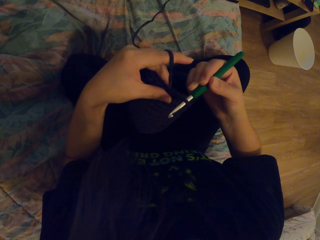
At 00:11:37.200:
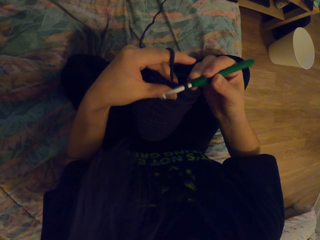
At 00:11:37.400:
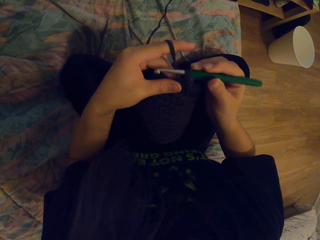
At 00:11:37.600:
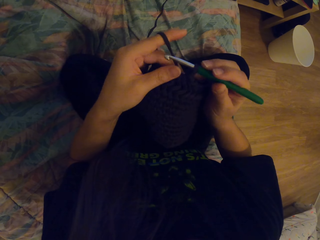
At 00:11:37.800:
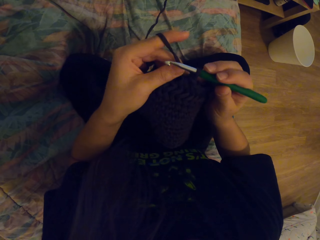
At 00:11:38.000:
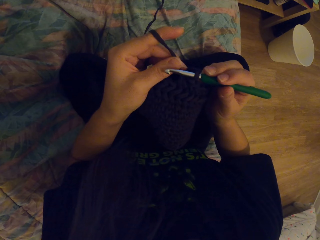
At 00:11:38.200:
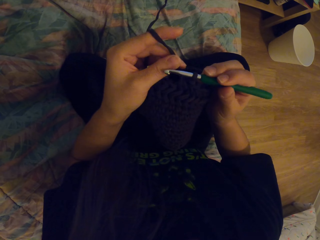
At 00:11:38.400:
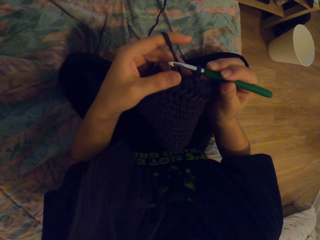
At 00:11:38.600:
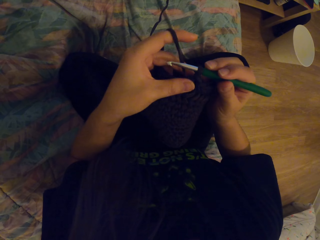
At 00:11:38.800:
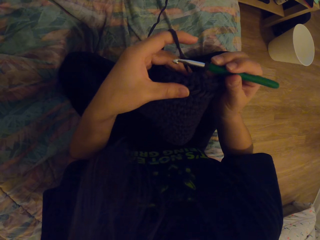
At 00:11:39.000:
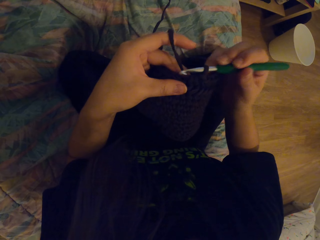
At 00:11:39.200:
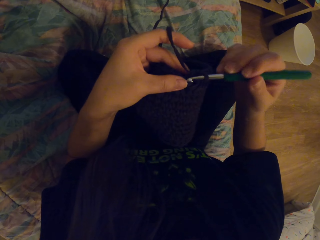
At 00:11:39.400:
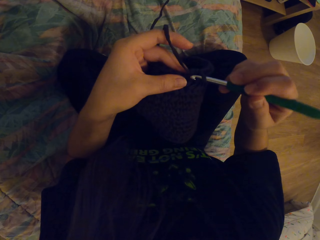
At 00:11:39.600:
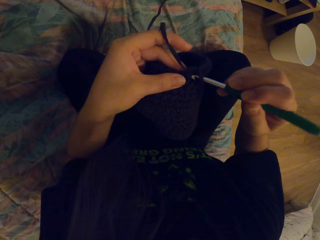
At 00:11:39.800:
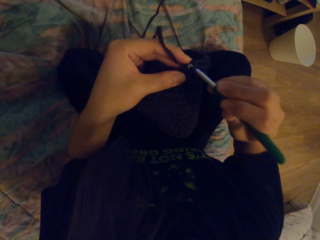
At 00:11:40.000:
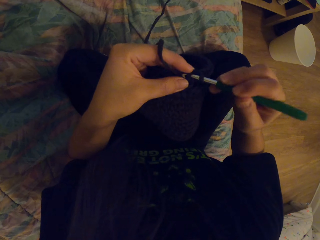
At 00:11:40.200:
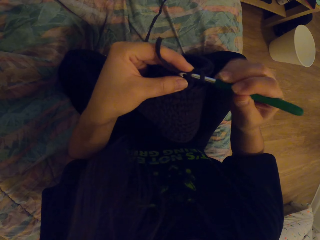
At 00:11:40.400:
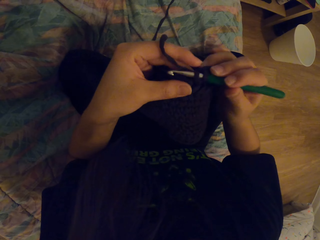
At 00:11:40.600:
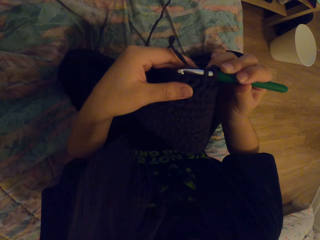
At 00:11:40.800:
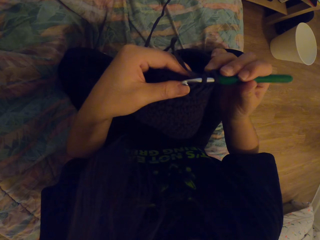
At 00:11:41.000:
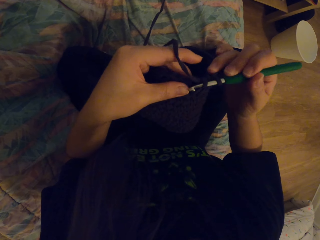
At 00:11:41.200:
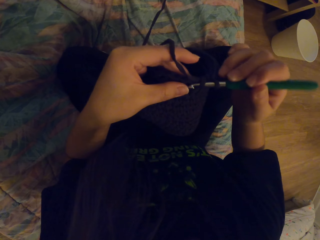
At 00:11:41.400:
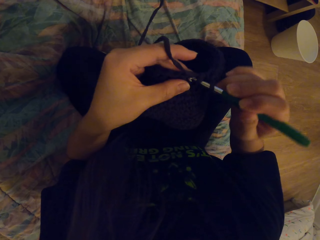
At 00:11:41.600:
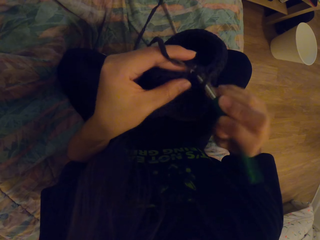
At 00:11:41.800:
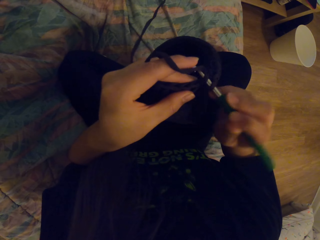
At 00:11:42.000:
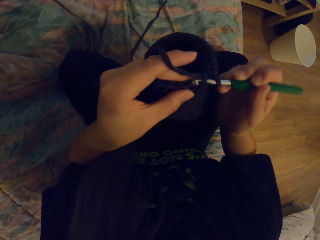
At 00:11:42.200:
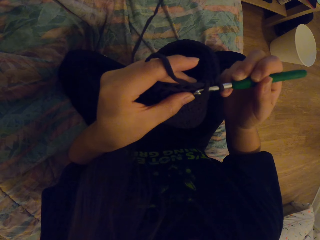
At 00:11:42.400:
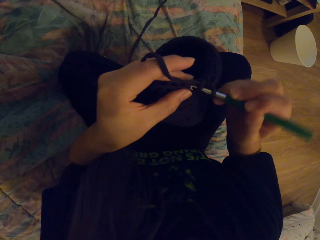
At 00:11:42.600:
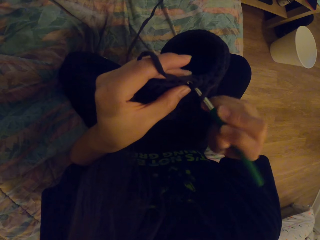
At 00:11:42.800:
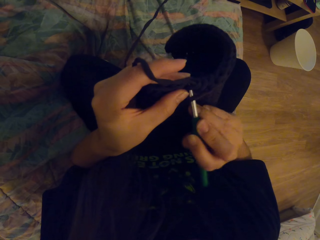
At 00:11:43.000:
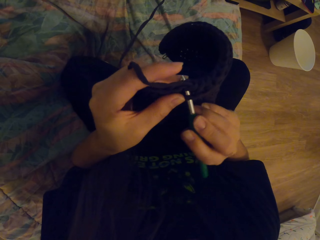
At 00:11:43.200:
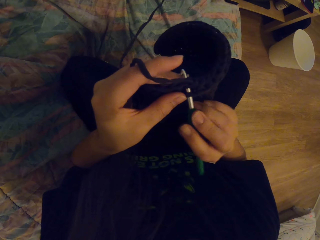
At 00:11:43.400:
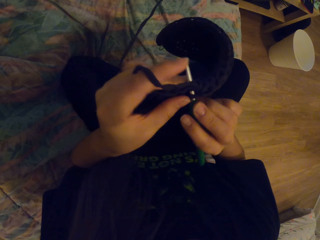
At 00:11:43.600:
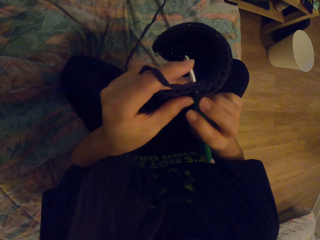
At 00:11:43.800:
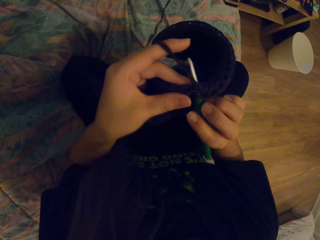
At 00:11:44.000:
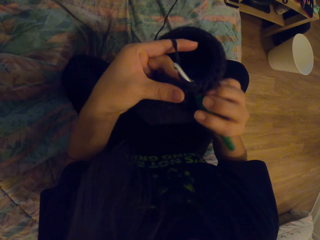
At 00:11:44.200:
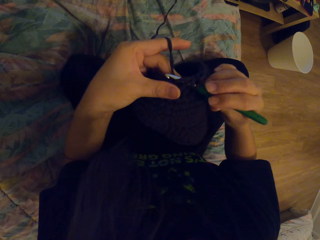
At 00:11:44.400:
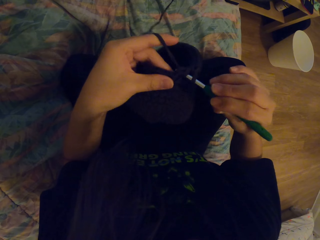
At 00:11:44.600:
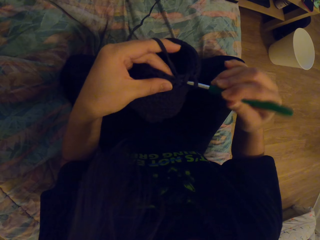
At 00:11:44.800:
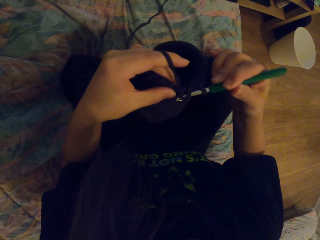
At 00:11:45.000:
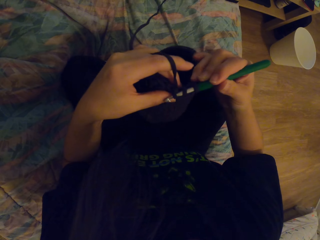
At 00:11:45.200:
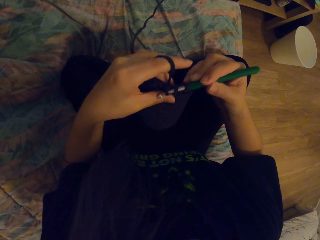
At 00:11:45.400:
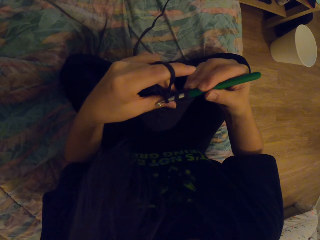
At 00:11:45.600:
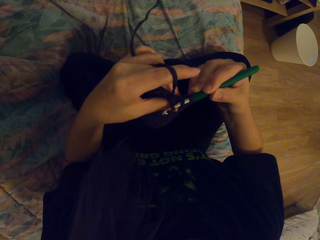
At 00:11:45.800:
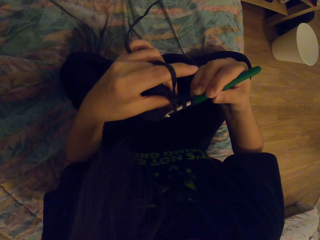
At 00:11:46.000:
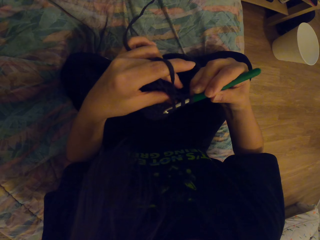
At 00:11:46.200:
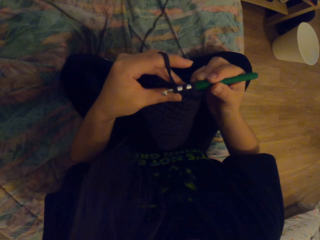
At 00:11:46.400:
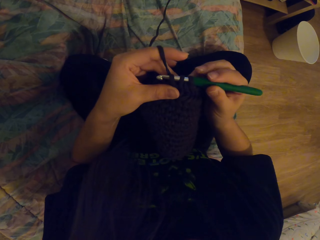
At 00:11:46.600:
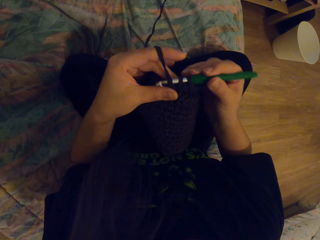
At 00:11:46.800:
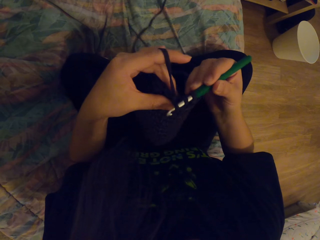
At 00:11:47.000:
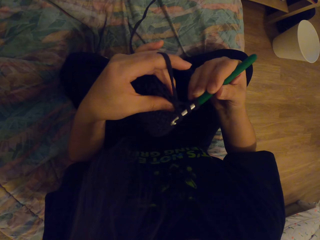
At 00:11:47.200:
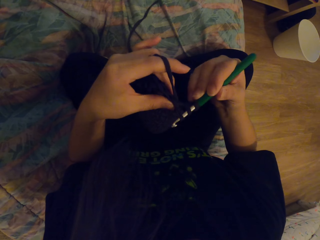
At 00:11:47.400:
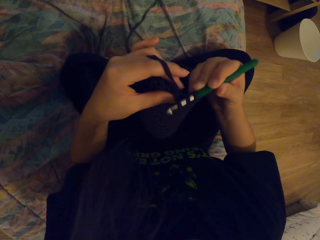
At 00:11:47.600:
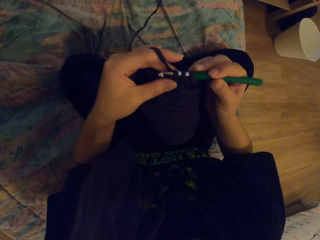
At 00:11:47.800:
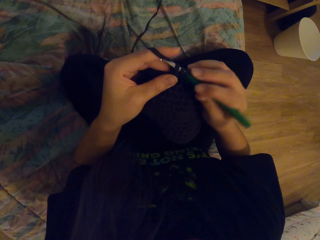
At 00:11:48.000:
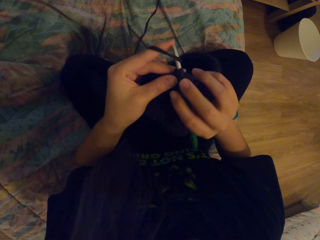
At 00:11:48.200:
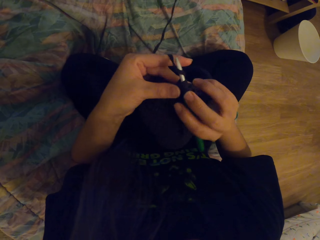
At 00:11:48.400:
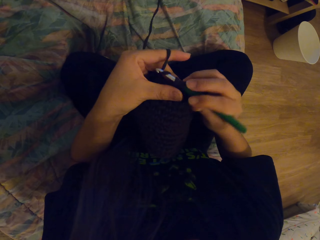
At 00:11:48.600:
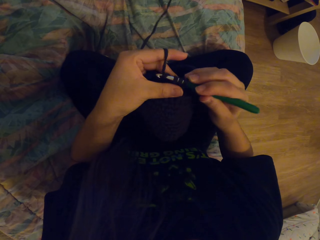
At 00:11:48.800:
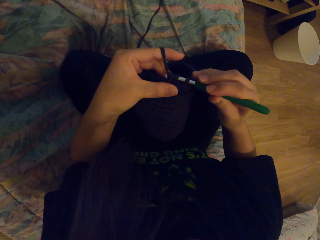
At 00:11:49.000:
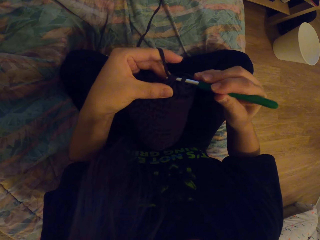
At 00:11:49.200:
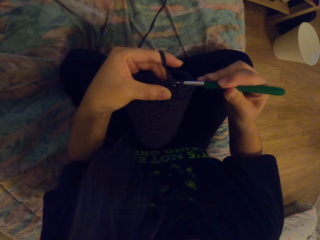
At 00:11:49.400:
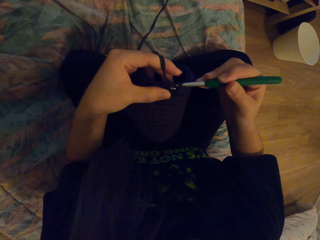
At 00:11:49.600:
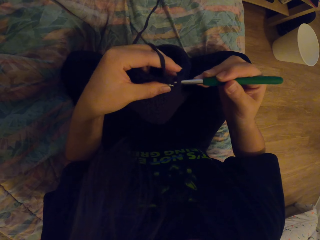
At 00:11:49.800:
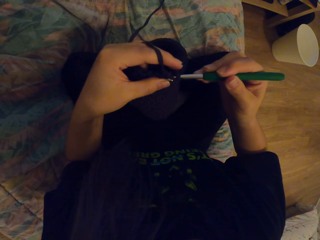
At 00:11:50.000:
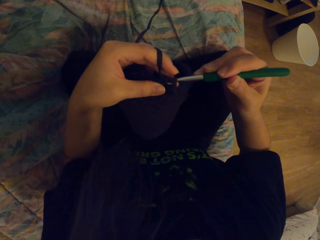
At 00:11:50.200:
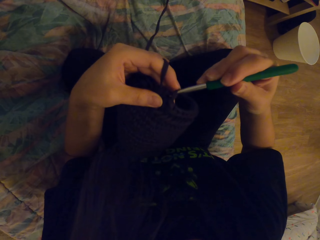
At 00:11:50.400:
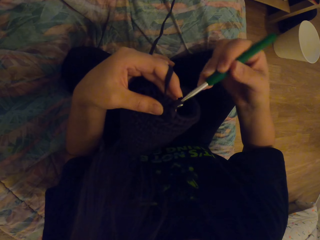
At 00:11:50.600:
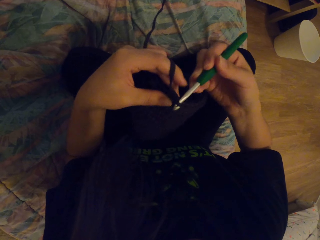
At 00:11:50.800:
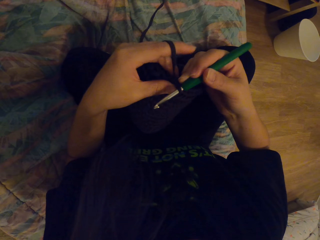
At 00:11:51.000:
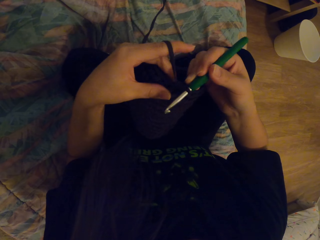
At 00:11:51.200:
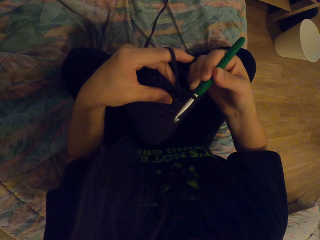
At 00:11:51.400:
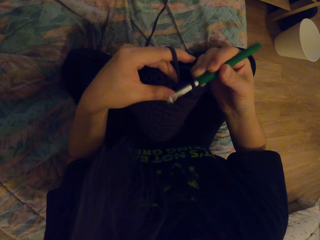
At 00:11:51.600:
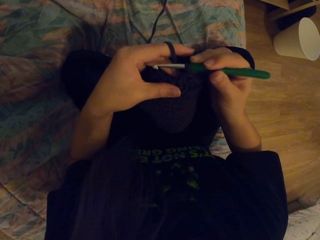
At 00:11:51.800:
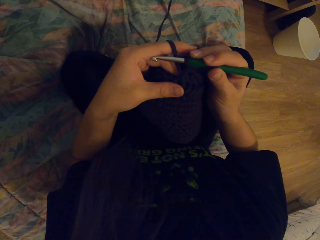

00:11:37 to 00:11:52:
The camera wearer moves the fabric with the hand. They weave the fabric with the crochet. They hold the fabric in the crochet. They weave the fabric with the crochet.

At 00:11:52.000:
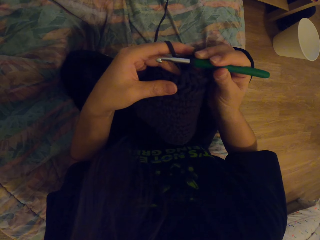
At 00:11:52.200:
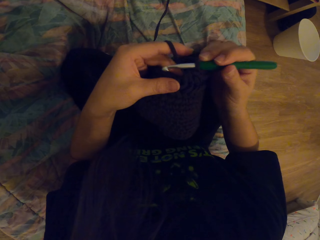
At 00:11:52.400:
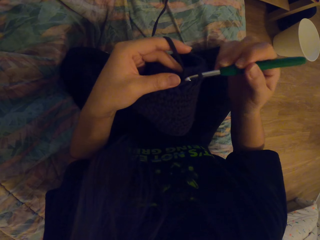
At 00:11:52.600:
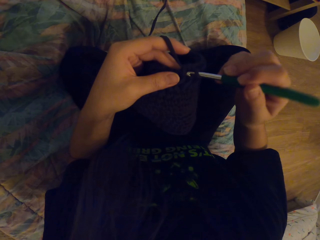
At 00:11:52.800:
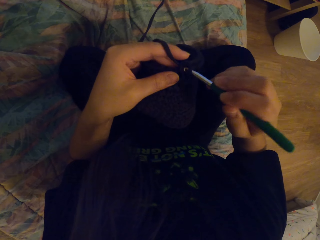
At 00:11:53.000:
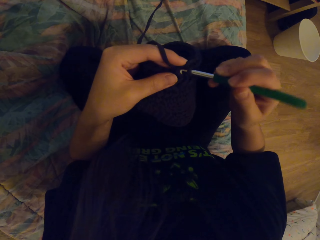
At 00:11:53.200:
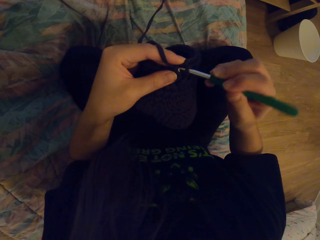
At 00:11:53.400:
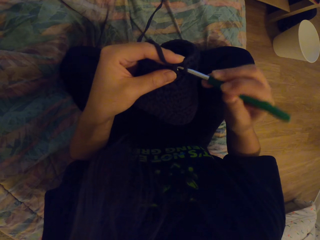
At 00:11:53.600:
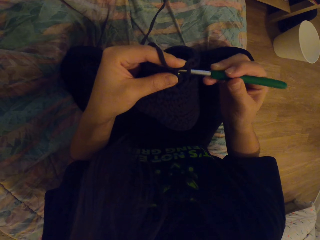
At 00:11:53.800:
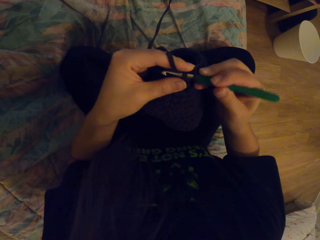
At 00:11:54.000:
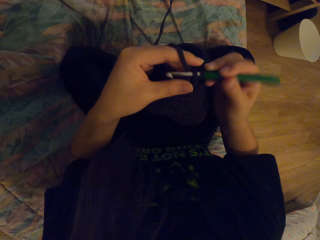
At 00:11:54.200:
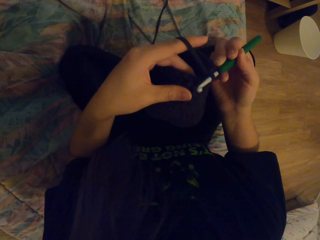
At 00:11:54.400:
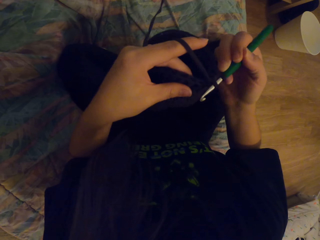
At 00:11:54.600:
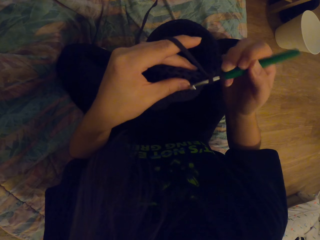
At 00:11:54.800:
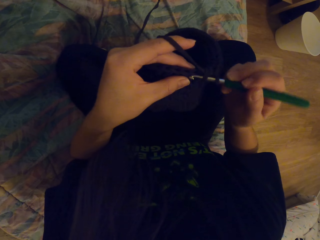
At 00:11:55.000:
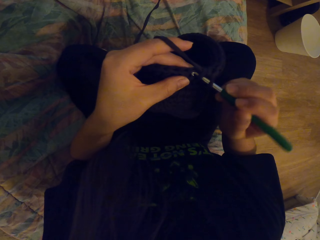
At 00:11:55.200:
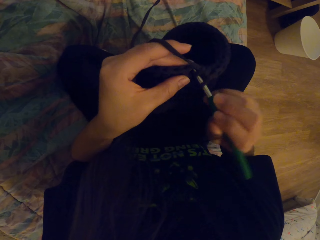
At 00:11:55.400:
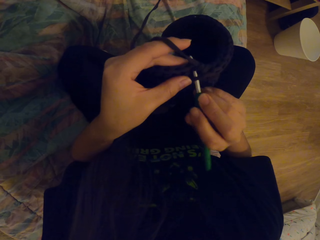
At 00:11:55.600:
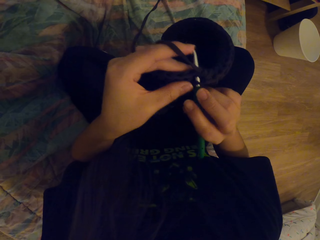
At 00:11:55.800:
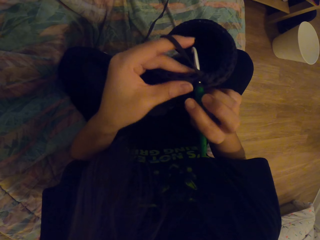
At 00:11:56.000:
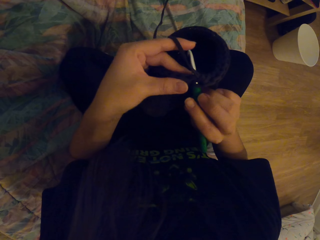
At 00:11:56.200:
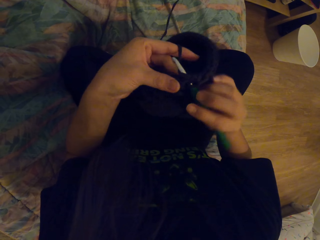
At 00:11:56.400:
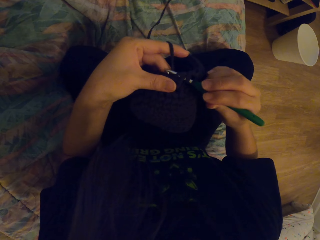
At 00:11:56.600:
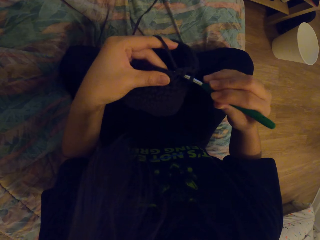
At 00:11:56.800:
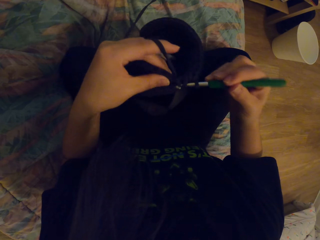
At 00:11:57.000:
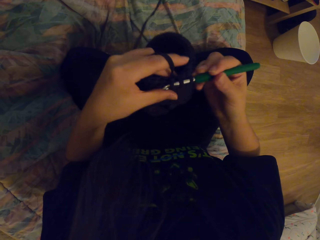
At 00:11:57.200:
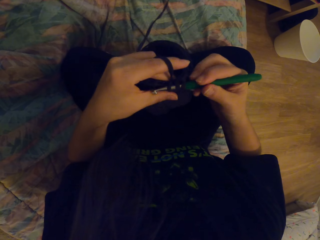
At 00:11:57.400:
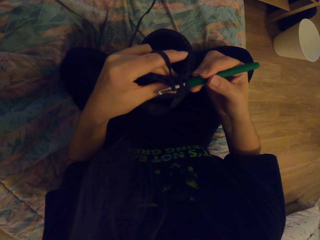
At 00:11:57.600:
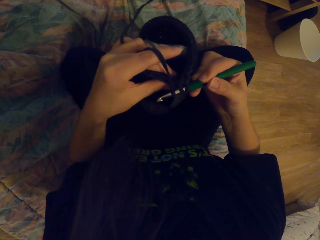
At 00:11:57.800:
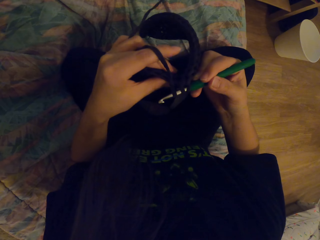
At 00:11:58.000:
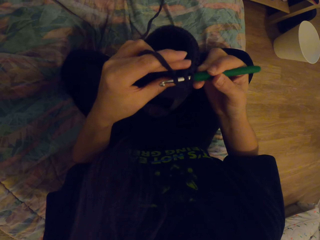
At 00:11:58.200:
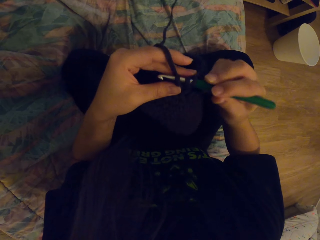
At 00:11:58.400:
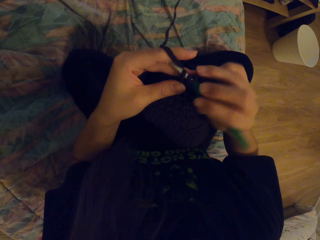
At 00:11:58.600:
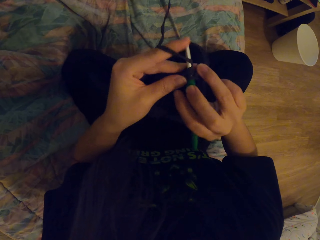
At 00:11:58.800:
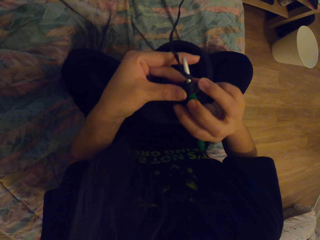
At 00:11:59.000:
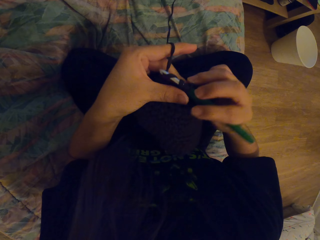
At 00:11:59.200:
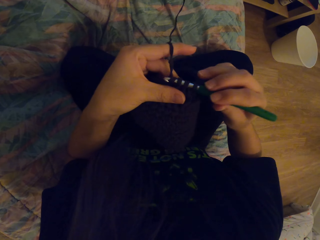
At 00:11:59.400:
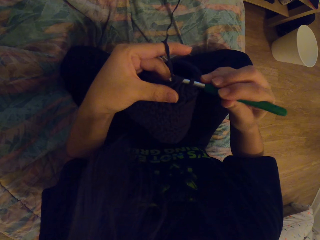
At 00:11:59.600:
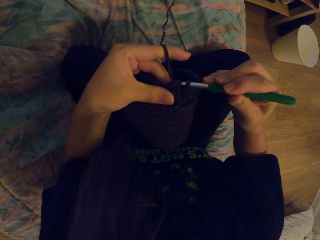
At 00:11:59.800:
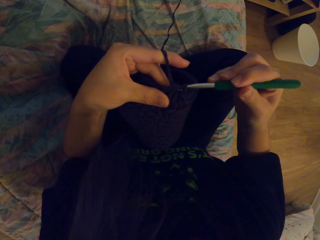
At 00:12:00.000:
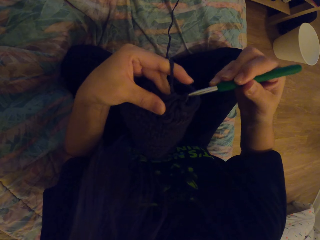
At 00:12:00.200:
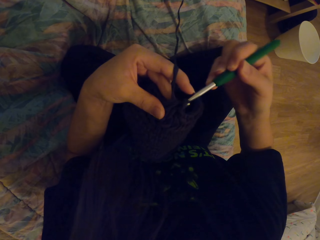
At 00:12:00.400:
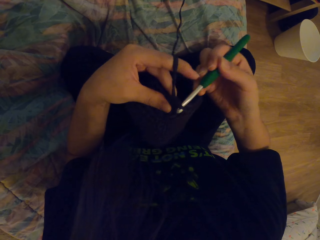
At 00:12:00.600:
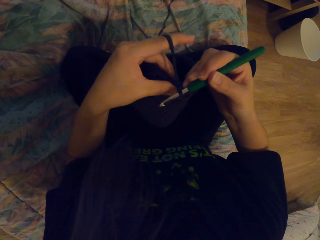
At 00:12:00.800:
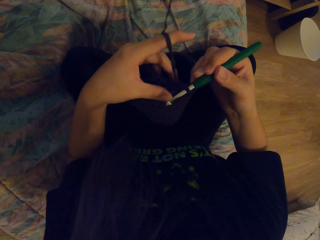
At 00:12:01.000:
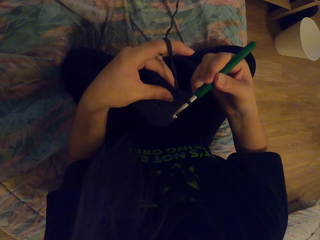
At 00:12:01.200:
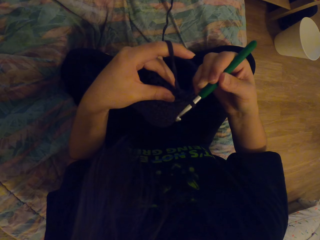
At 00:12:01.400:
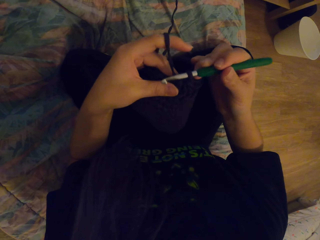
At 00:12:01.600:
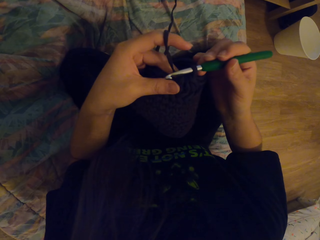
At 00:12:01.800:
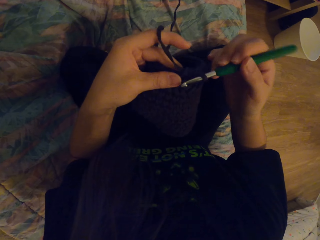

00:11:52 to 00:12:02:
The camera wearer holds the fabric in the crochet. They weave the fabric with the crochet.
